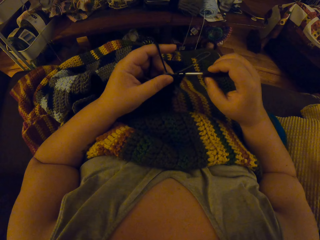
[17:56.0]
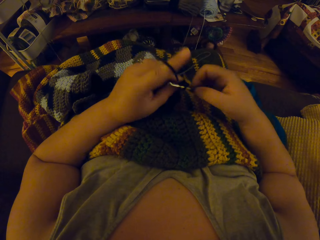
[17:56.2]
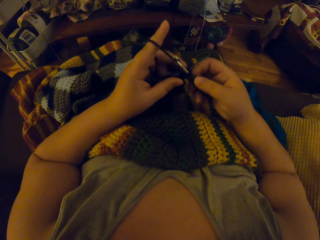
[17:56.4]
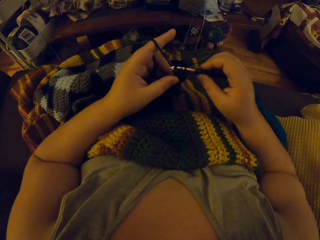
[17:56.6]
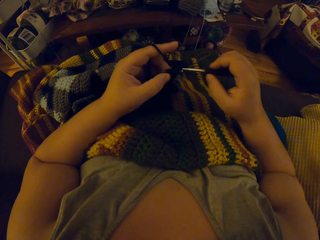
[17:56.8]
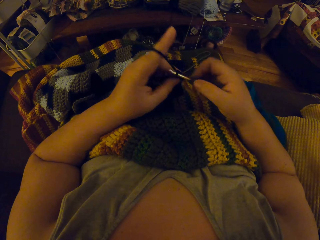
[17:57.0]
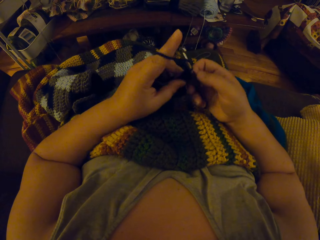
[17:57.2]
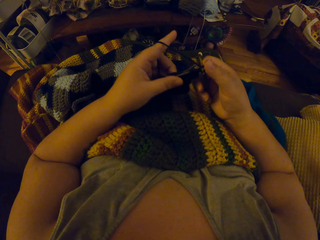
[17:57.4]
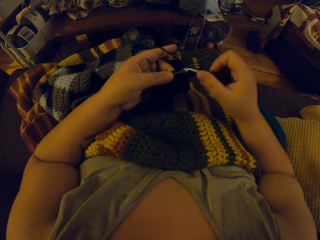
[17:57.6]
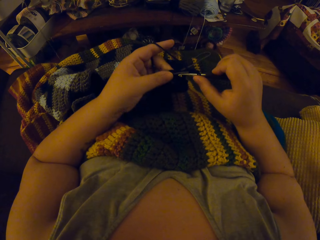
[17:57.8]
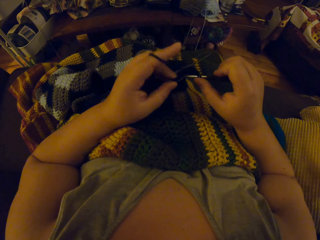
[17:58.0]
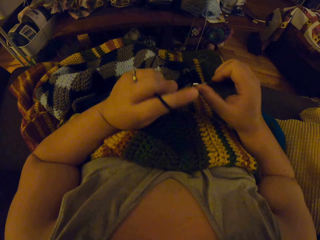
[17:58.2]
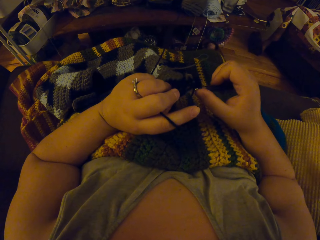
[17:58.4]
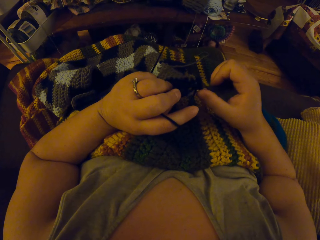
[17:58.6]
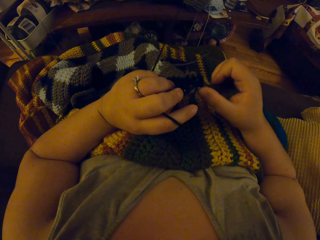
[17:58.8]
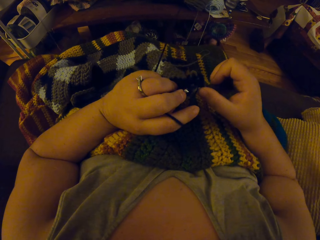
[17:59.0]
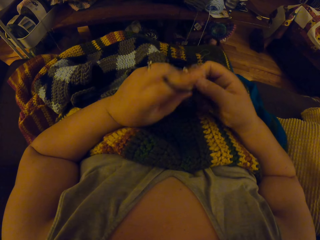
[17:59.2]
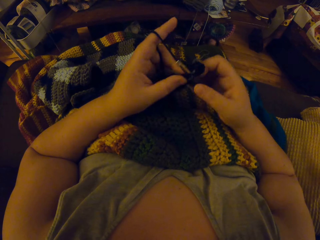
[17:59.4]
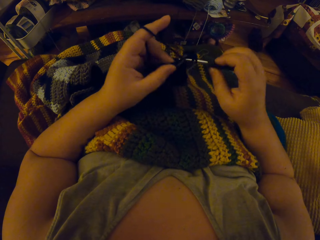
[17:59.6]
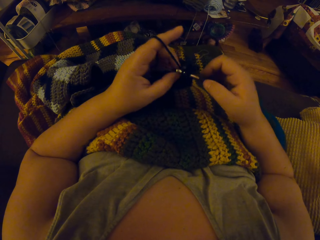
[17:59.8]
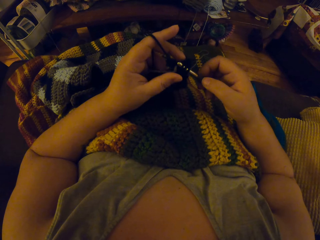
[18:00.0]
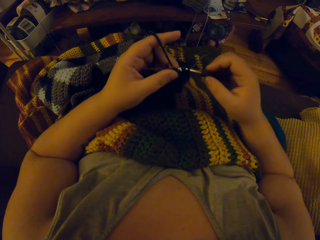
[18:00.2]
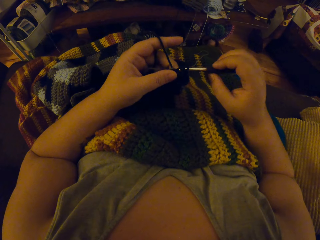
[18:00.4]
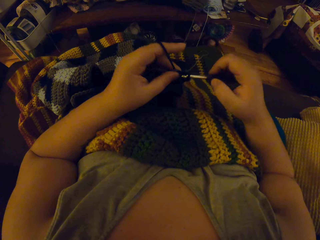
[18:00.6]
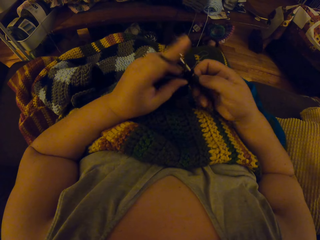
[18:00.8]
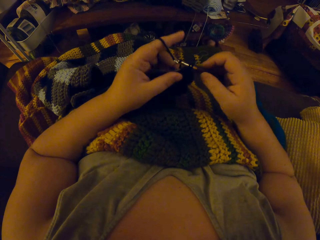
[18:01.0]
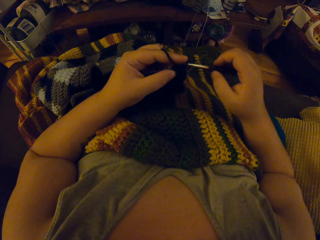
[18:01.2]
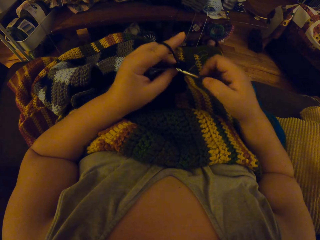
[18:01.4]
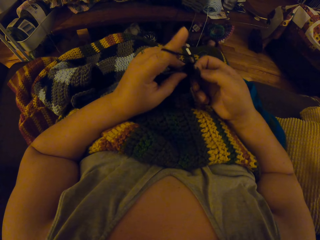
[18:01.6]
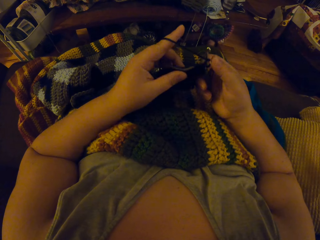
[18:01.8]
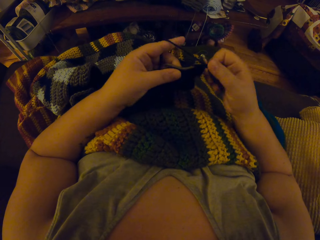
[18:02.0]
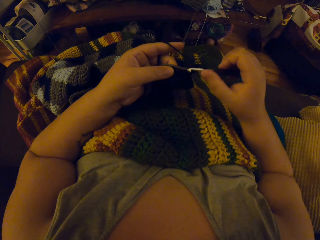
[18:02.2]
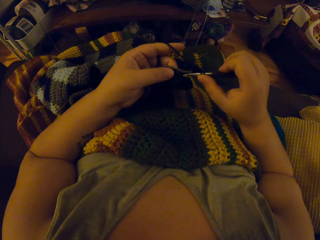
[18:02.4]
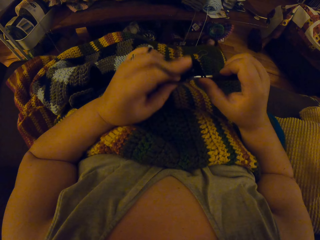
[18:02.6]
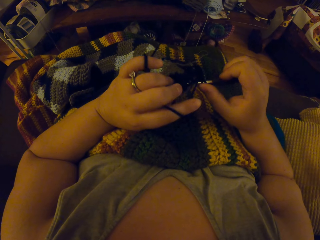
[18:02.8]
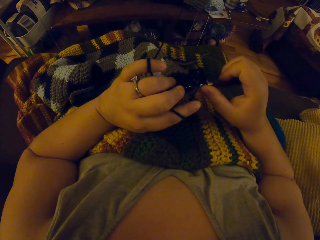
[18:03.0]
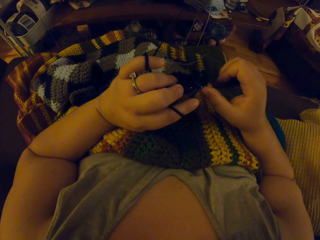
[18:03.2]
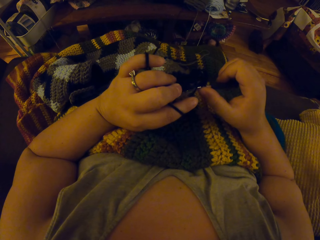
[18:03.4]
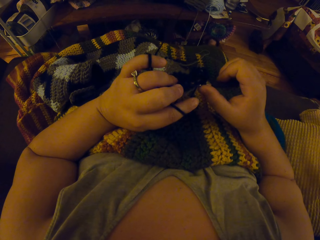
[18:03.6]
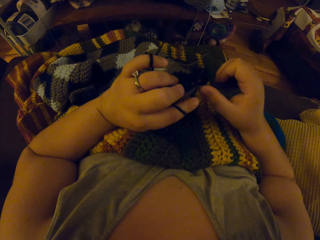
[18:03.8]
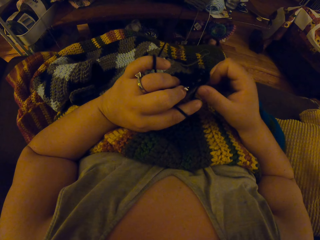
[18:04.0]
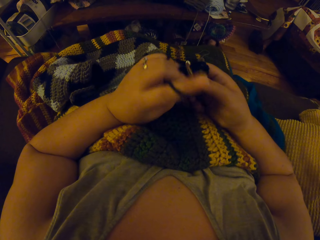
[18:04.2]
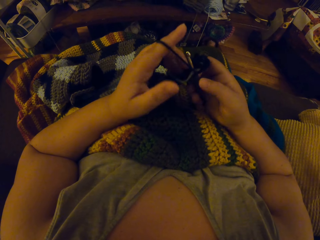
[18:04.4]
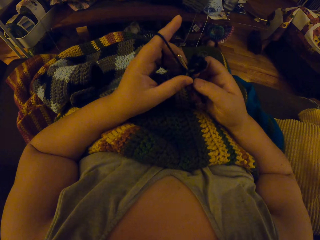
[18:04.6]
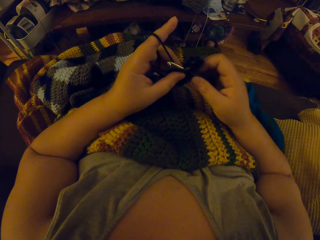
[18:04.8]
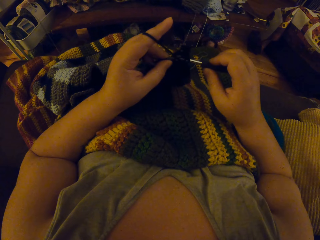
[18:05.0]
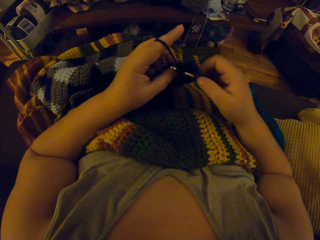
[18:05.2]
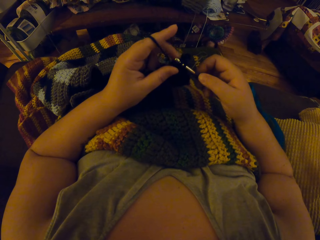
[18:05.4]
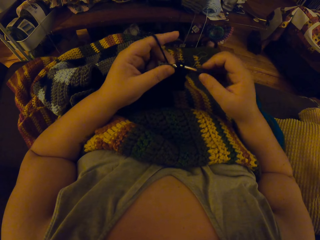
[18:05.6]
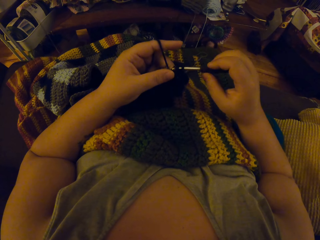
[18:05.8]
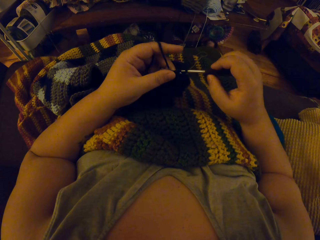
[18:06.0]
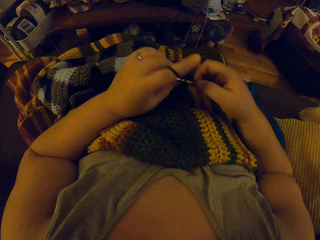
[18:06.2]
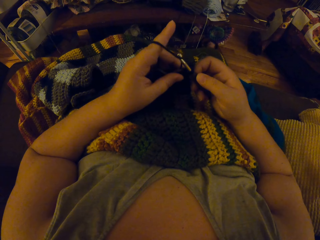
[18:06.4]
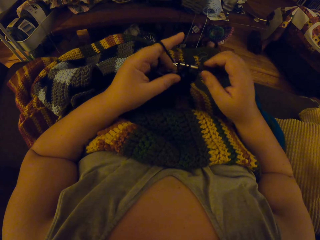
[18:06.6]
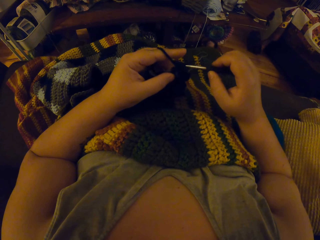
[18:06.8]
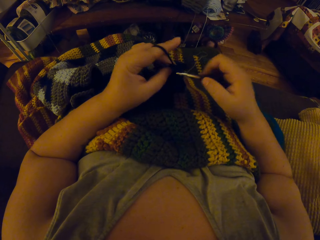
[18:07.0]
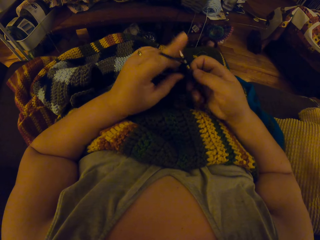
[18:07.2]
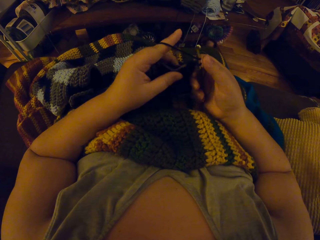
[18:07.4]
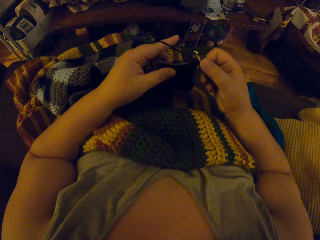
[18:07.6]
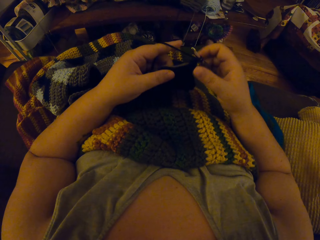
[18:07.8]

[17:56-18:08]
The camera wearer looks at the cloth. They crochet the cloth. They look at the cloth. They crochet the cloth.

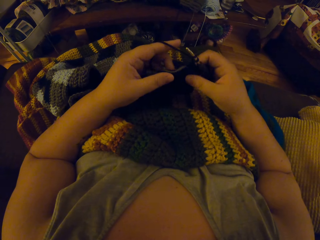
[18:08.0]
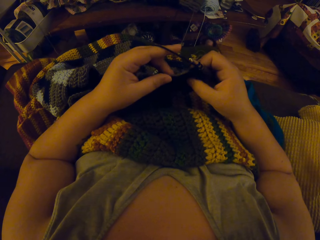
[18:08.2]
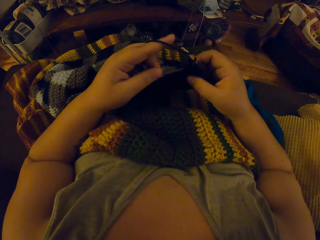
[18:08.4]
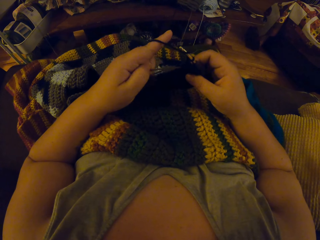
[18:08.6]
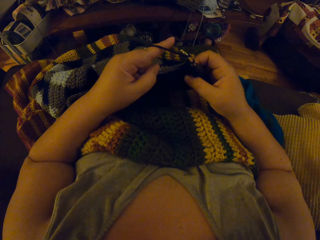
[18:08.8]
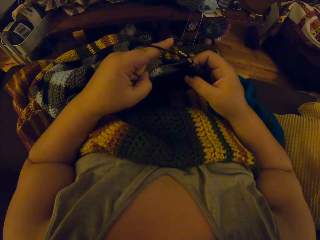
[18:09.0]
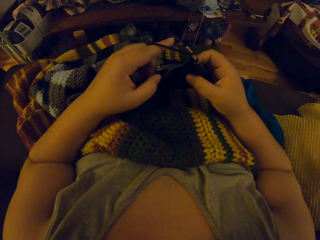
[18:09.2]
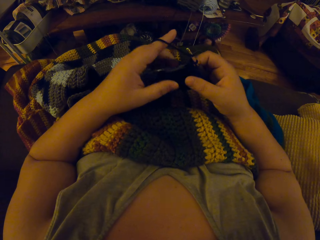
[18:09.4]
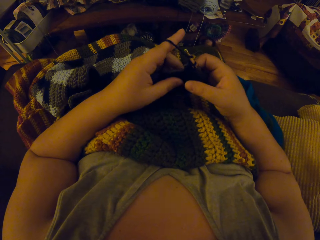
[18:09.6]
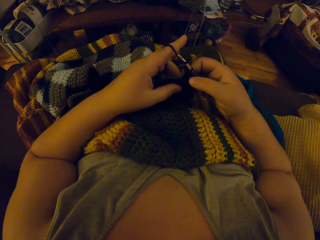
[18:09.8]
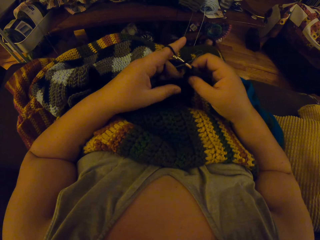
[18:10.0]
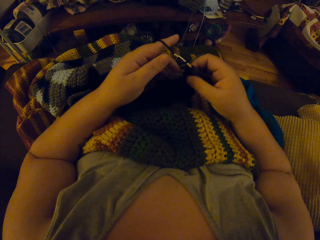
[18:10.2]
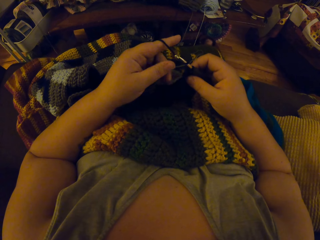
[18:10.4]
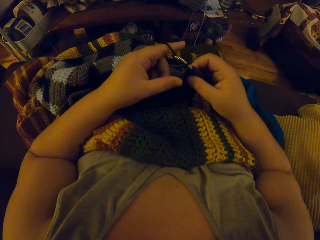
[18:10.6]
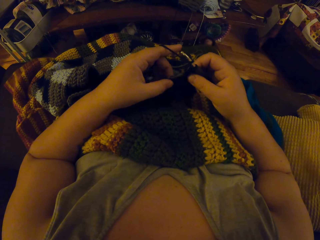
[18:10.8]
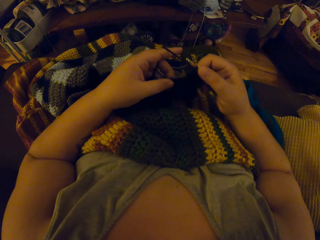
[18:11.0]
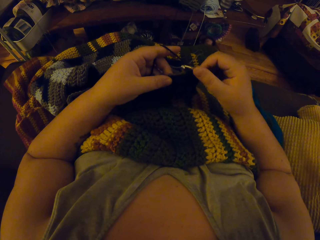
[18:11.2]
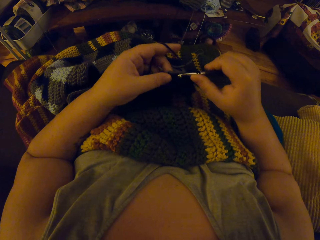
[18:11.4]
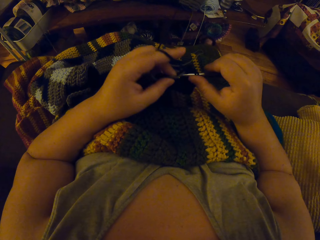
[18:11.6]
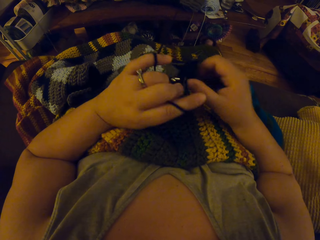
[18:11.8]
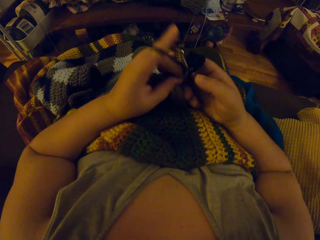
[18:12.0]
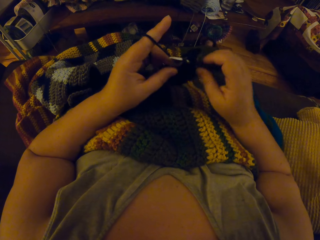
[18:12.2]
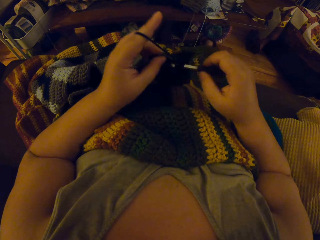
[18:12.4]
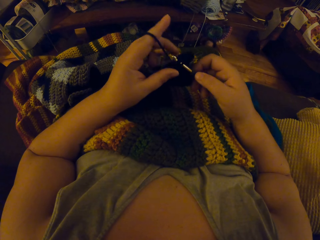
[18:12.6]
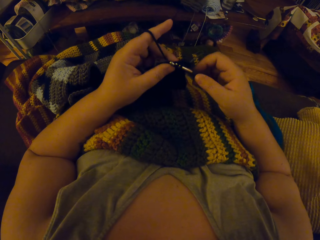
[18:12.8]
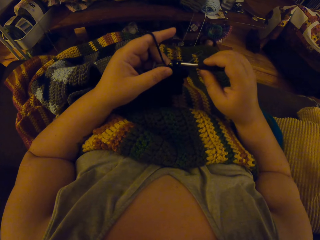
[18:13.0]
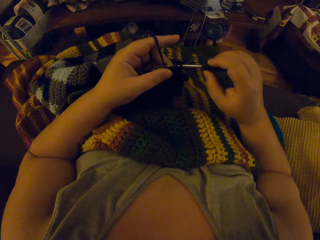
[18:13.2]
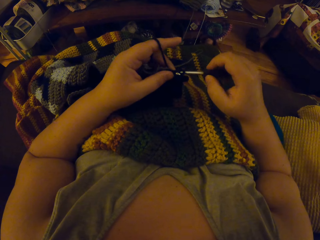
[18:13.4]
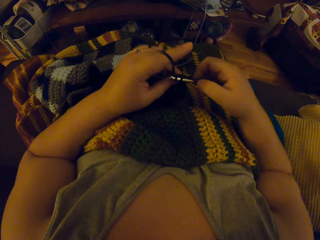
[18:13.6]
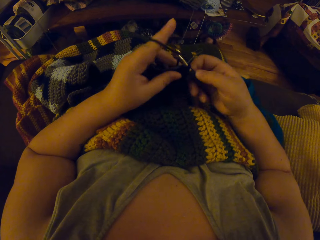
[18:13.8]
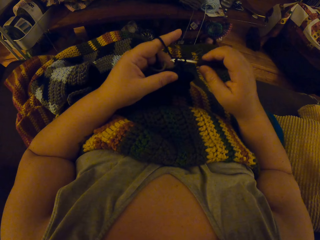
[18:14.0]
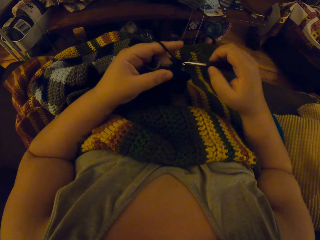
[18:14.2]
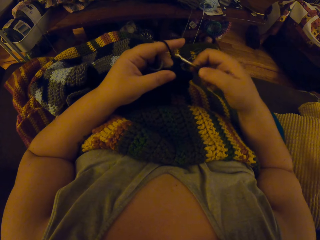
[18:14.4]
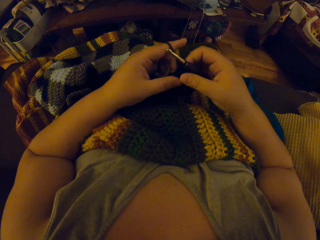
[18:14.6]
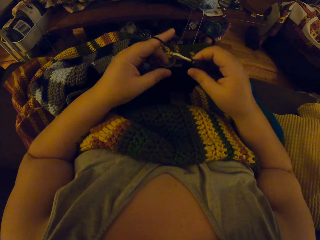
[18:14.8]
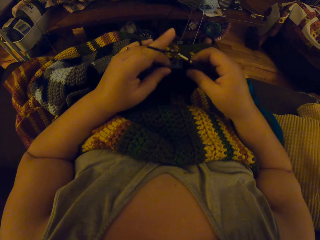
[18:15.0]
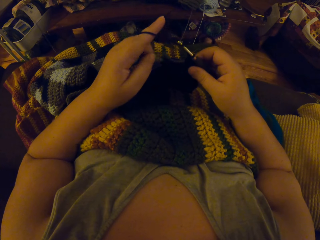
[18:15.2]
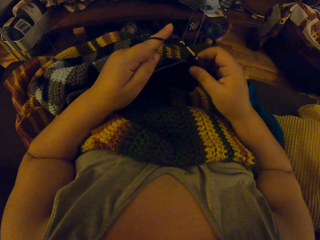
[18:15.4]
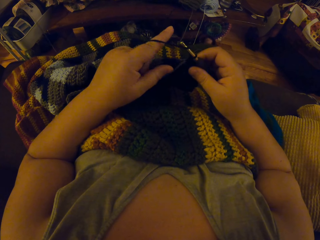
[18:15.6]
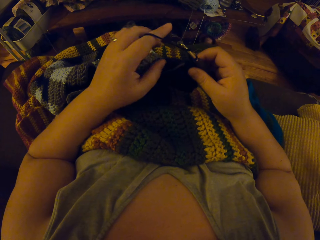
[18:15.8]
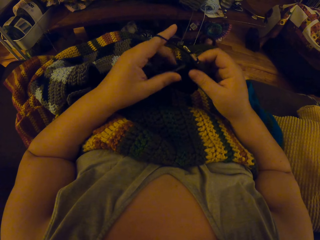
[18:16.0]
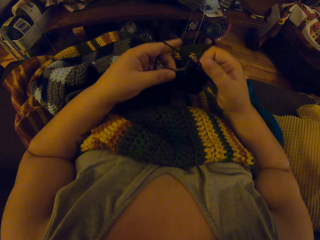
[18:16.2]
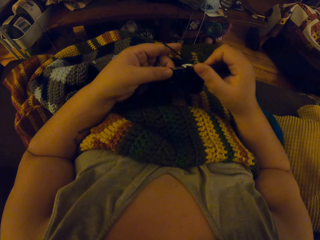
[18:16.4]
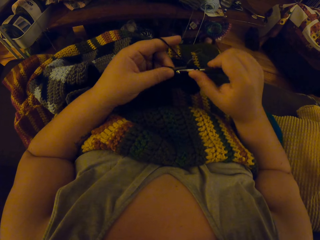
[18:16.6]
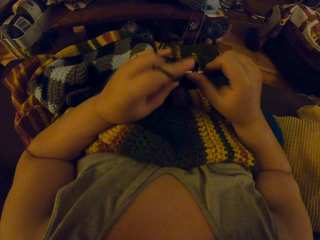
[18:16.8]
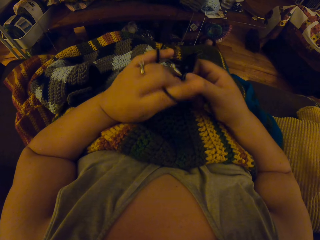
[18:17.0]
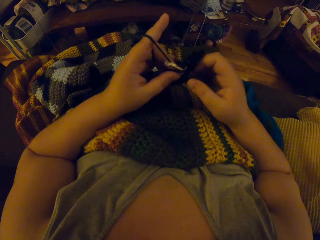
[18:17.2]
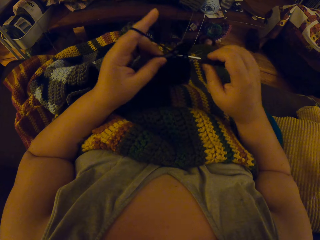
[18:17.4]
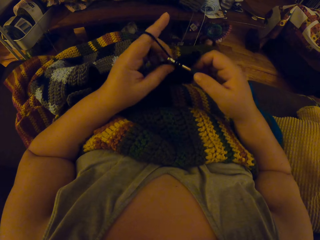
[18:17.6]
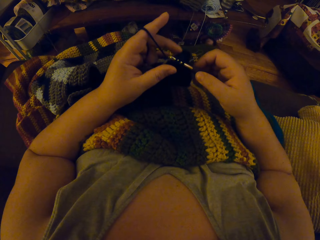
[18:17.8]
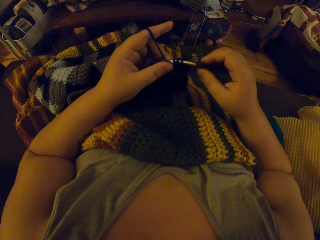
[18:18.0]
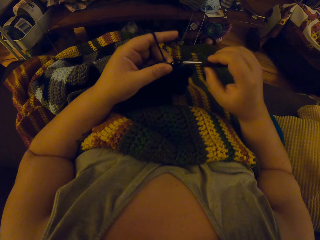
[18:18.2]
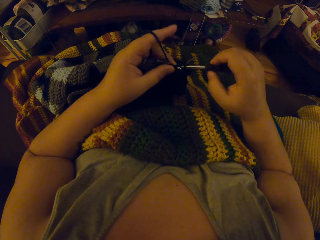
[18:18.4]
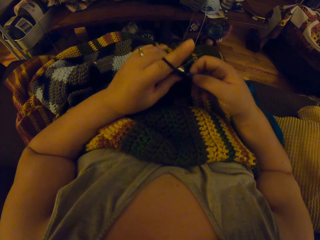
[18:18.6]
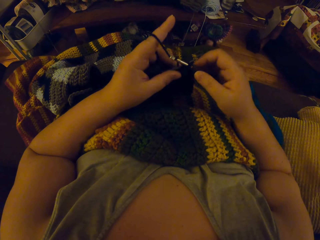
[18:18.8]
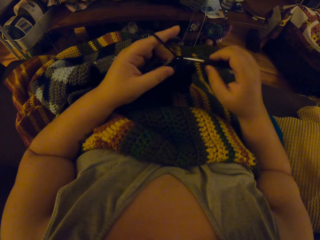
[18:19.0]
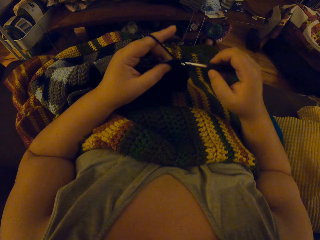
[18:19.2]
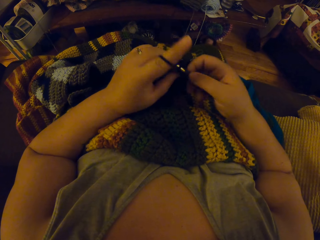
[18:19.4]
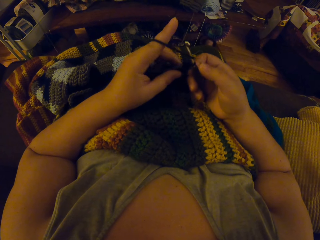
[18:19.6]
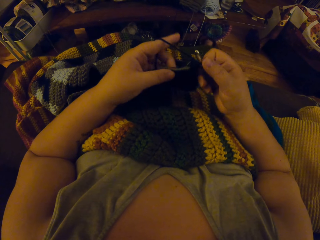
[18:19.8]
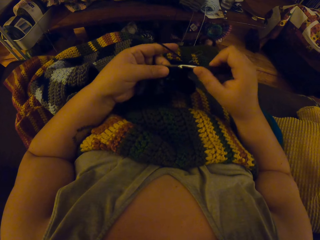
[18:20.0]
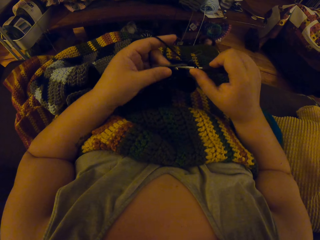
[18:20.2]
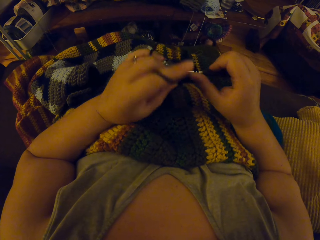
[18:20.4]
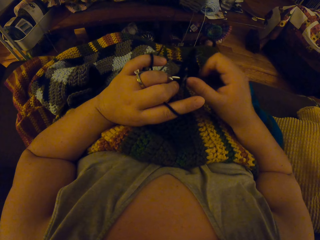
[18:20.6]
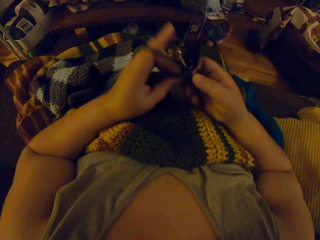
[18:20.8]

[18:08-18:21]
The camera wearer looks at the cloth. They crochet the cloth.
